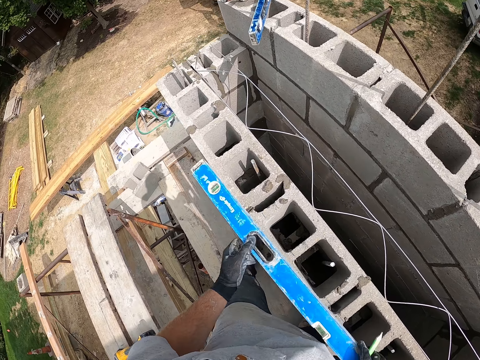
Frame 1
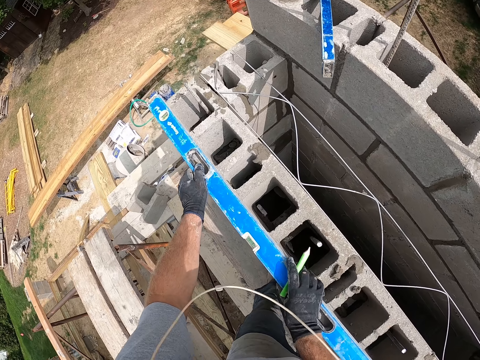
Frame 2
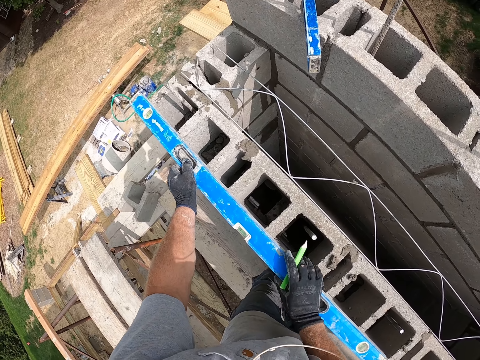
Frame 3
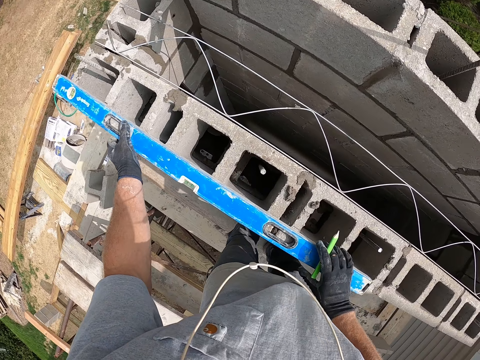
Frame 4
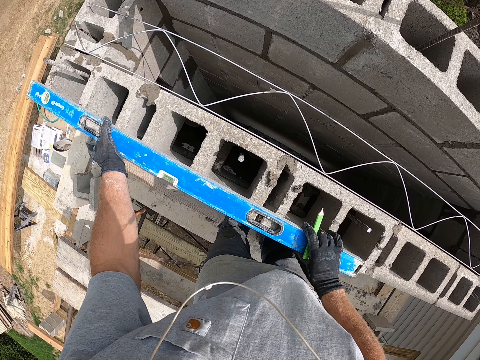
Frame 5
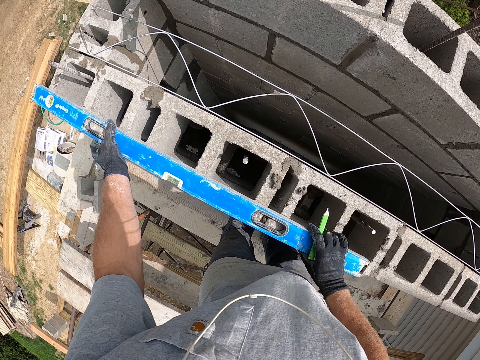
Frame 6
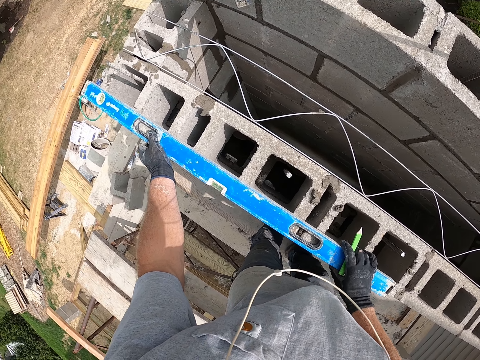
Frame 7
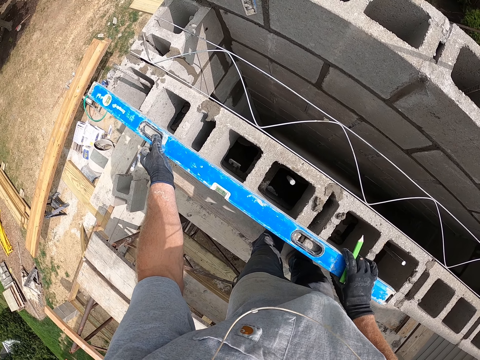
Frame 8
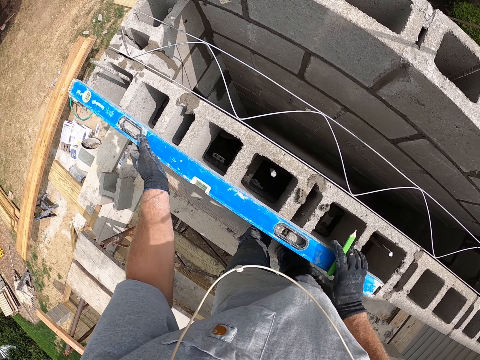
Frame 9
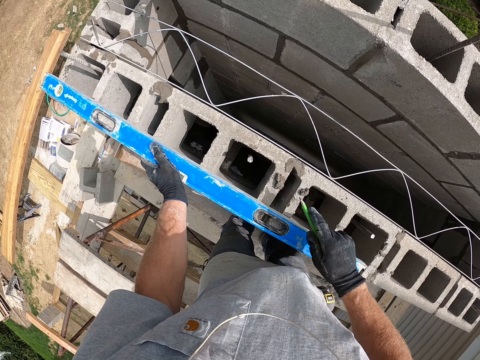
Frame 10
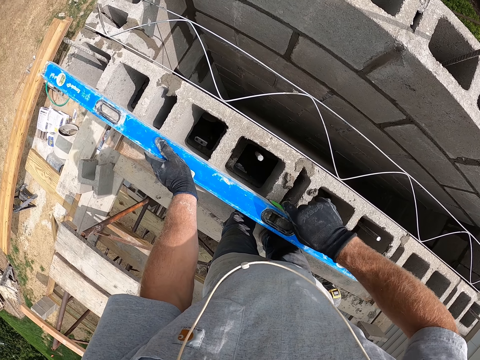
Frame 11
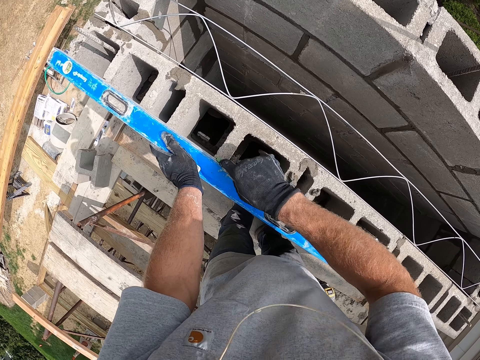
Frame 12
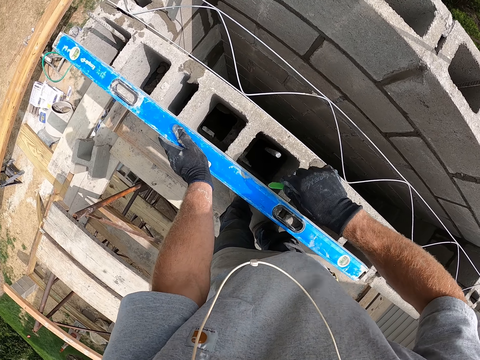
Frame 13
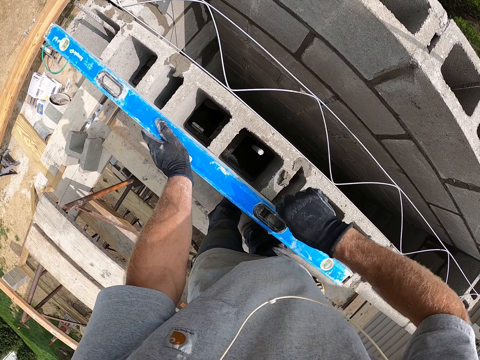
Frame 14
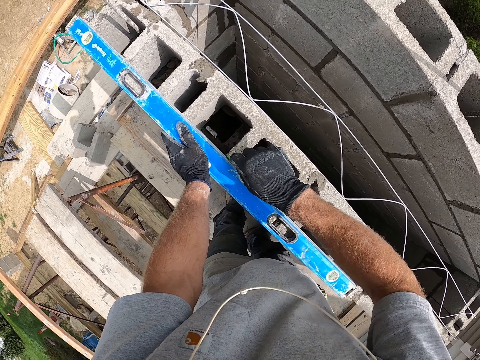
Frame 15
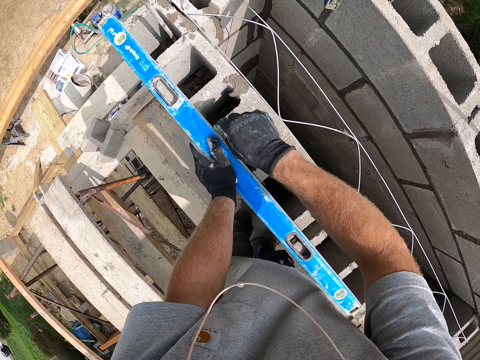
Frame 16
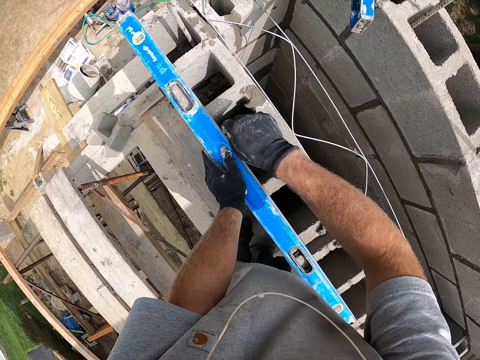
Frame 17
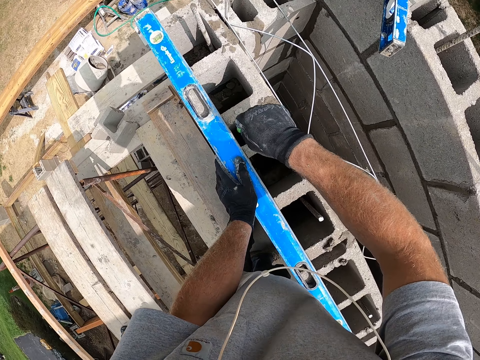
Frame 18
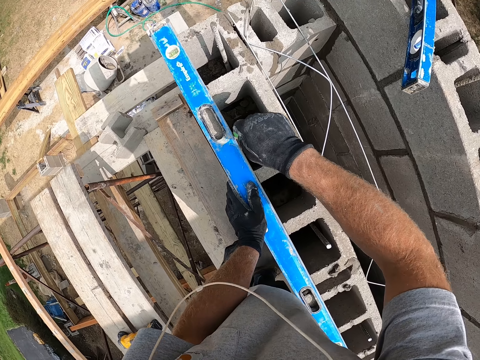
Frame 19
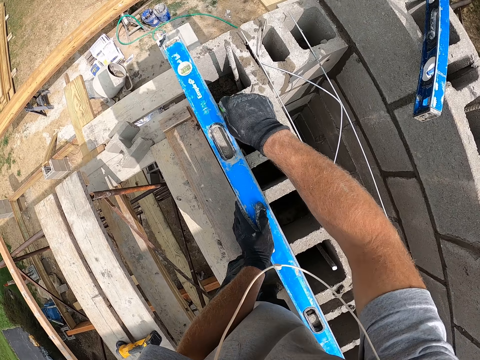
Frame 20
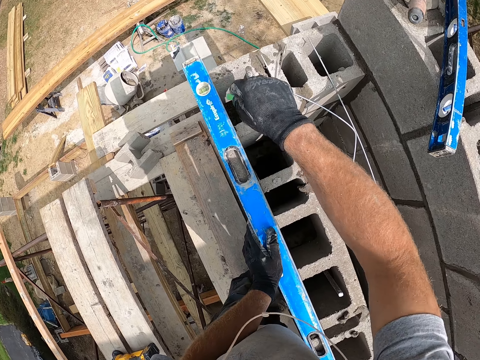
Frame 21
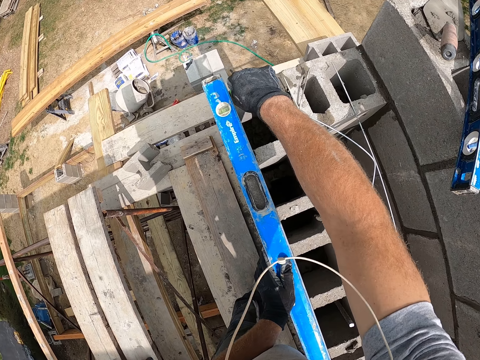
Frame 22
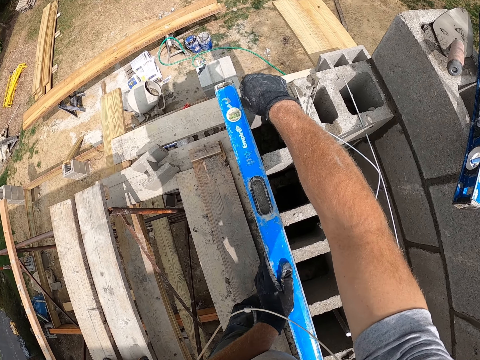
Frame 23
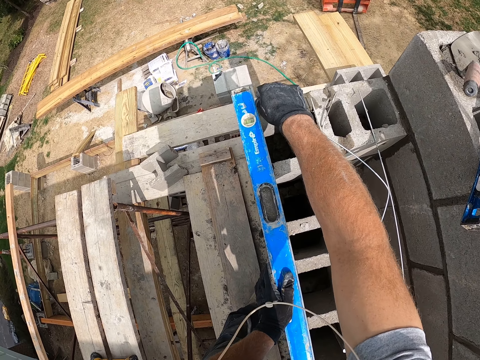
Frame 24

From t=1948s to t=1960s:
The camera wearer moves a spirit level on a concrete block. They set the spirit level on the concrete block. They measure the blocks with the spirit level. They mark the concrete block with a marker or pencil.

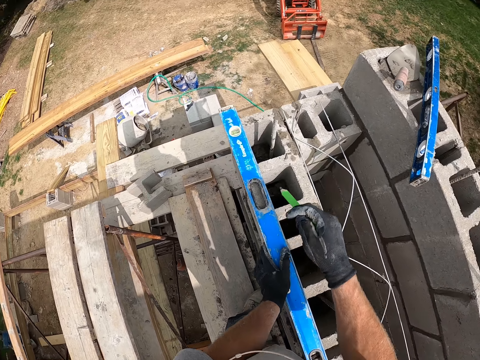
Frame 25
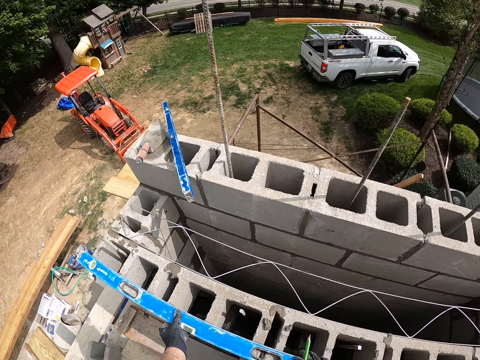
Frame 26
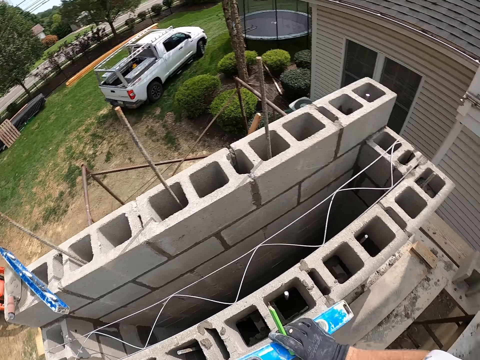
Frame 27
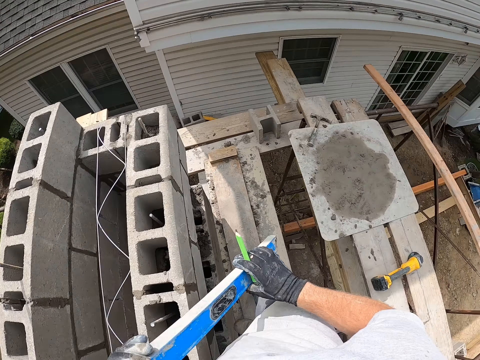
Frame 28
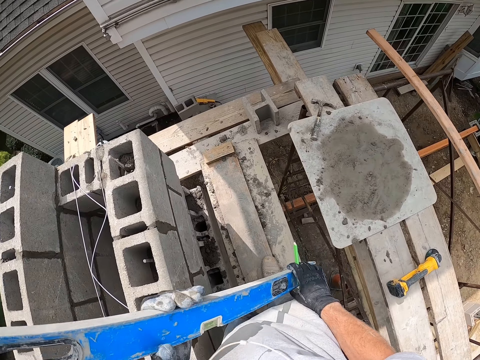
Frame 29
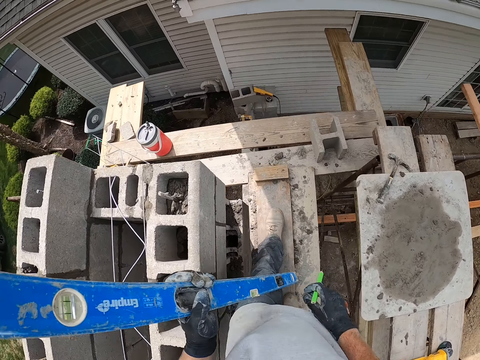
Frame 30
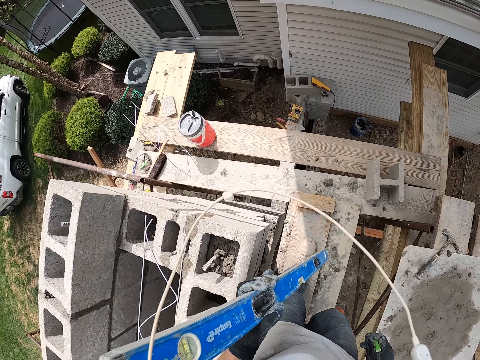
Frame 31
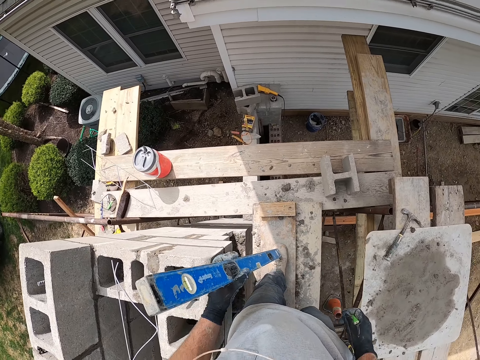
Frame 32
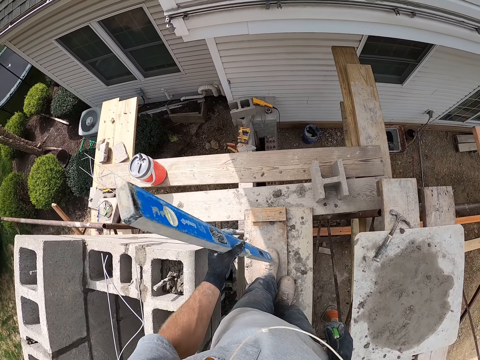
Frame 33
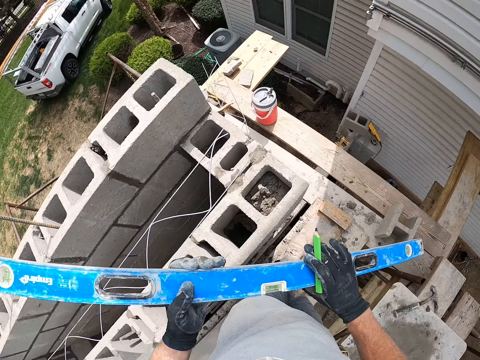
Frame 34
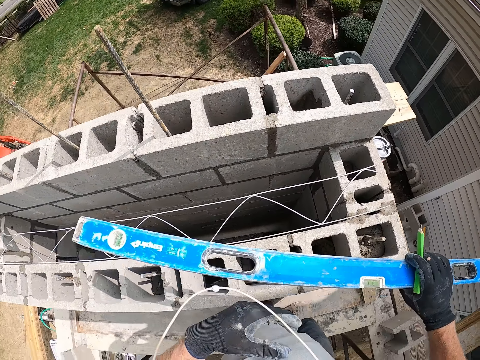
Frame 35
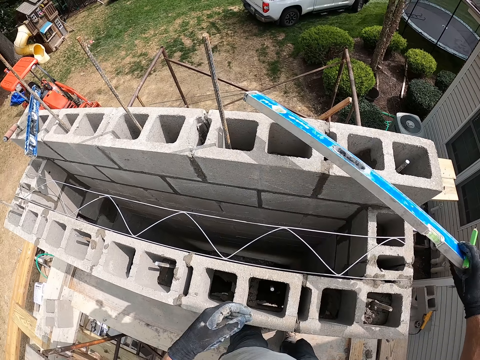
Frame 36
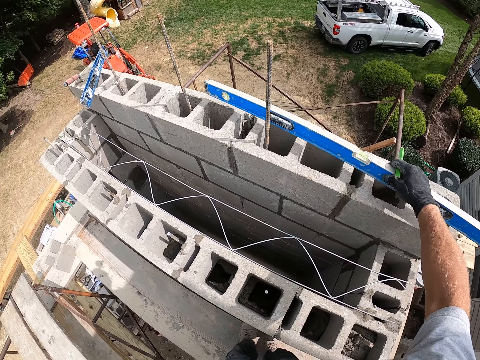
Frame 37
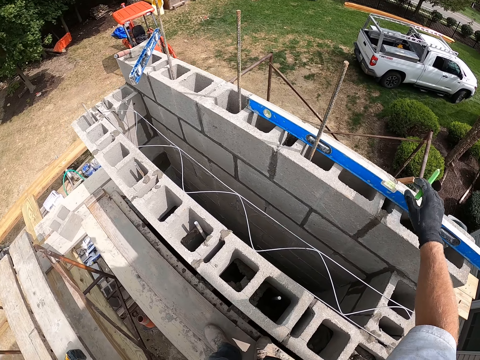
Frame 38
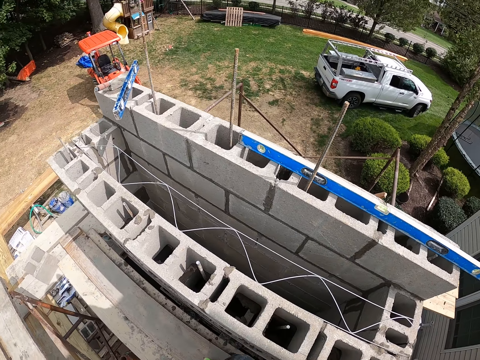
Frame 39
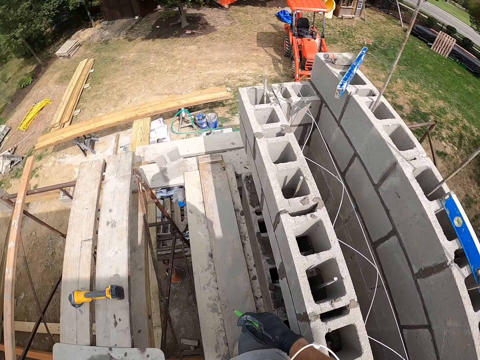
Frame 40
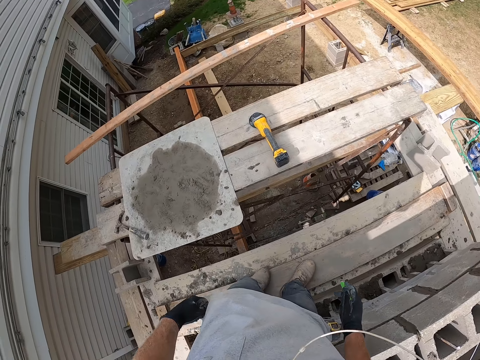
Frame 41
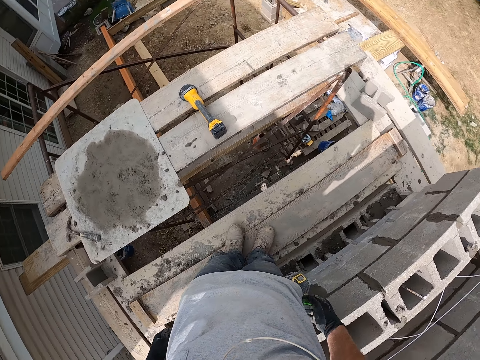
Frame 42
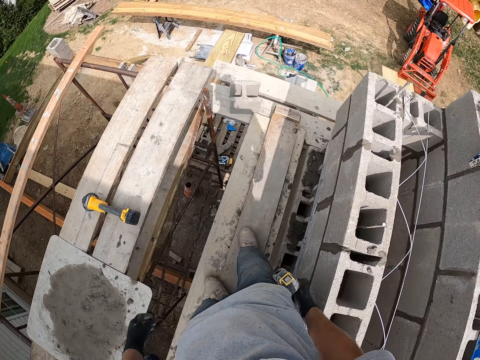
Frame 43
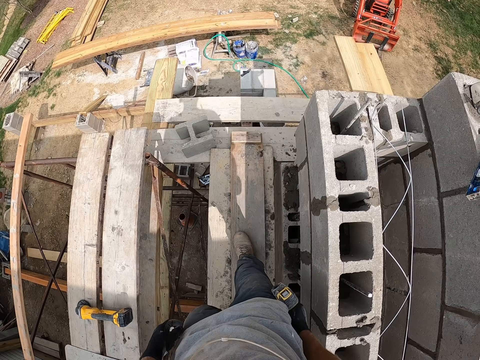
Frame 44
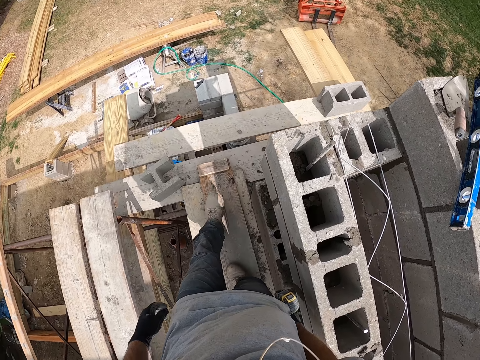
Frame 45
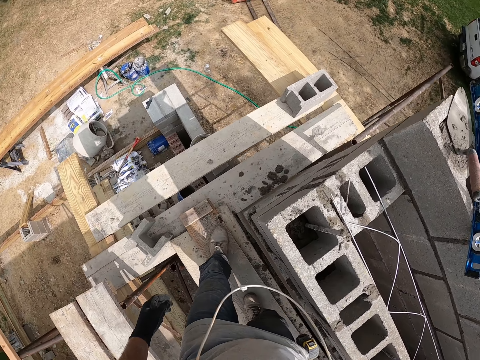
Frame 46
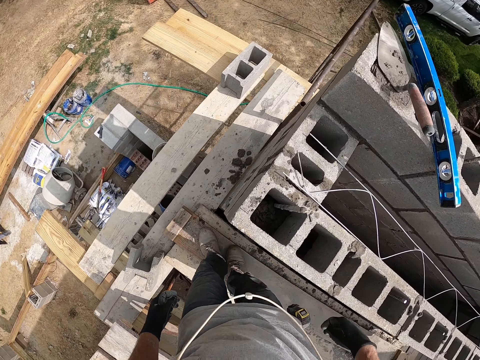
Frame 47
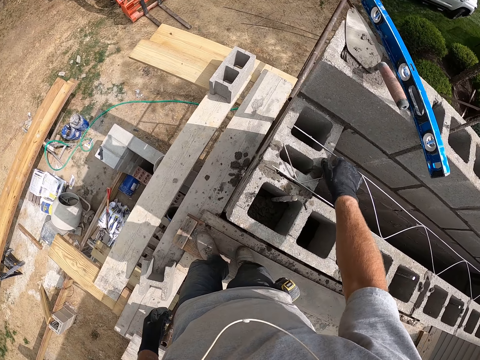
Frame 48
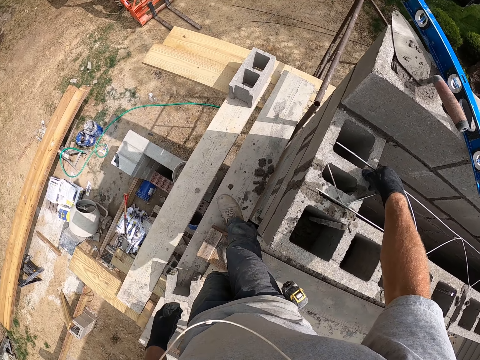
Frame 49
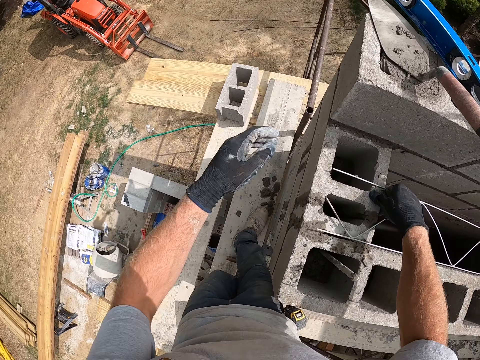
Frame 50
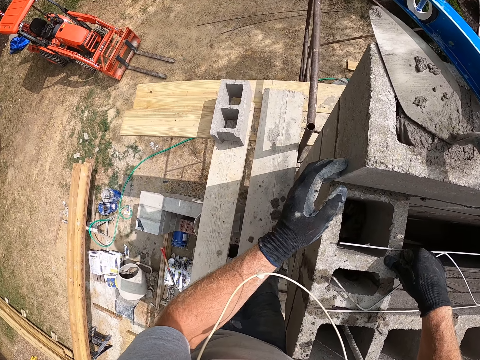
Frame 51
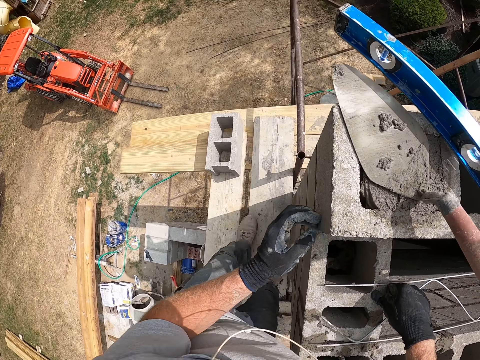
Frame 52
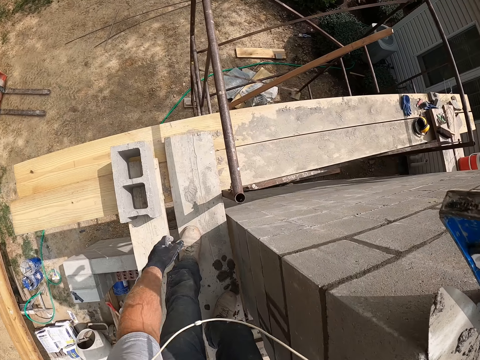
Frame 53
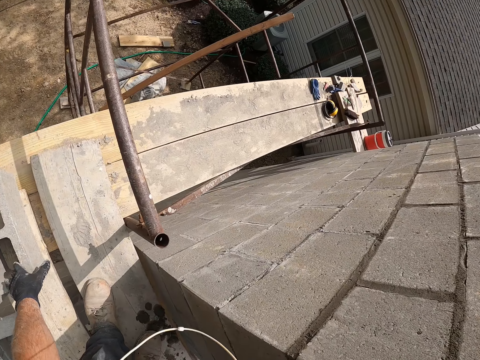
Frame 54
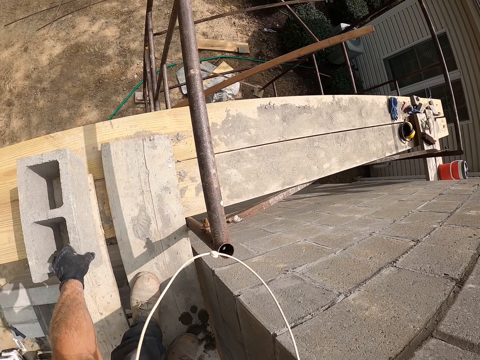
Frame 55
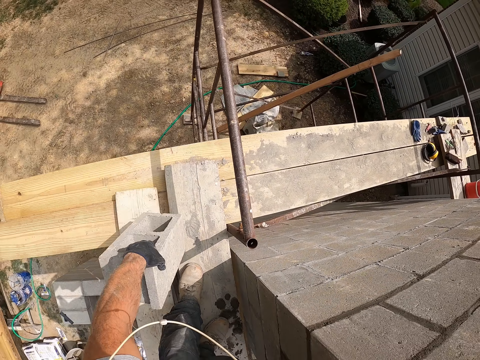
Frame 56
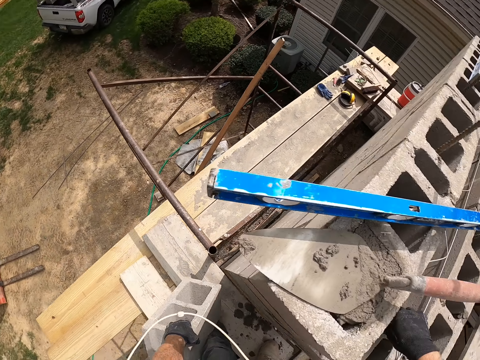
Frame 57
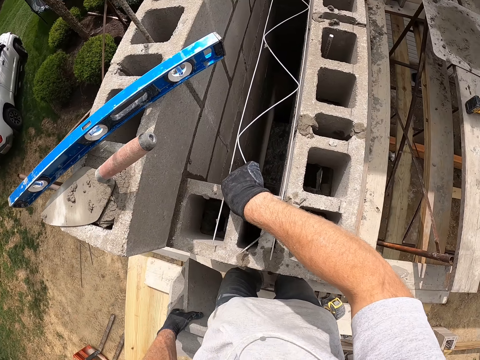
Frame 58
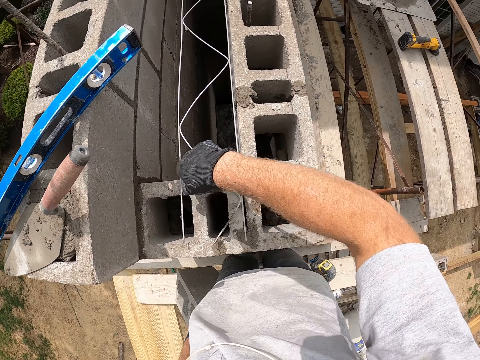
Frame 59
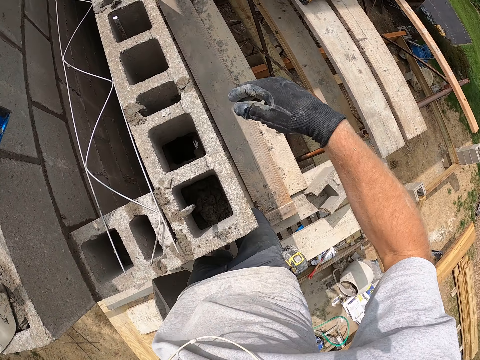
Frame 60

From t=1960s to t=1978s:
The camera wearer carries a spirit level with his hands. He walks around a construction site. He stands the spirit level with his left hand. He holds the spirit level with his hands. He drops the spirit level on a concrete block on a building. He walks around the construction site. He moves around on the building site. He carries a concrete block with his left hand. He picks up the block from a piece of wood. He walks around the construction site.
